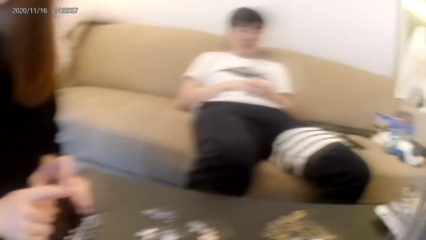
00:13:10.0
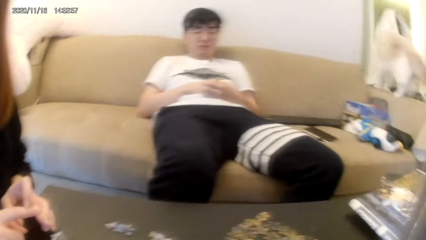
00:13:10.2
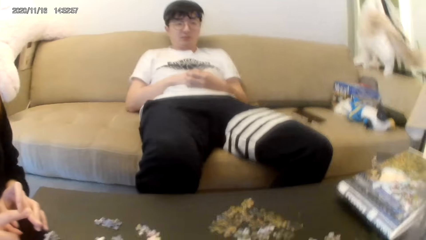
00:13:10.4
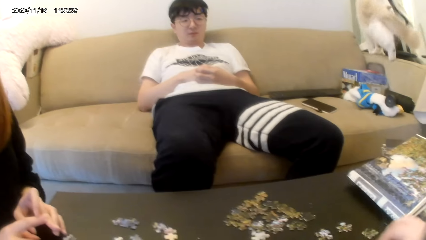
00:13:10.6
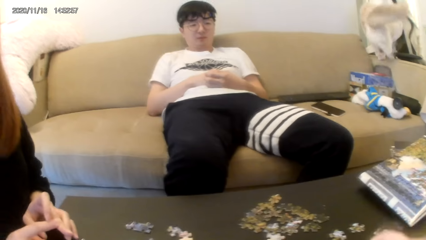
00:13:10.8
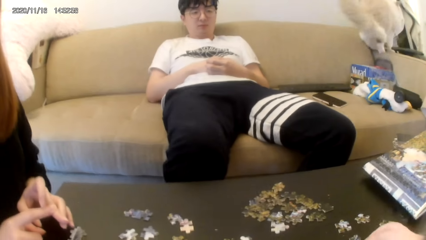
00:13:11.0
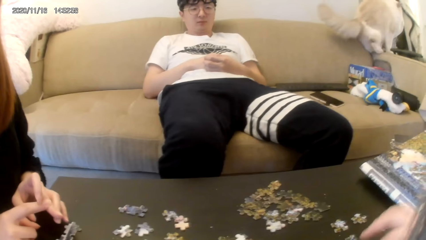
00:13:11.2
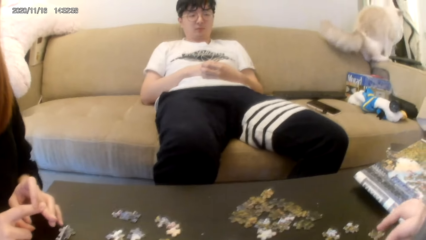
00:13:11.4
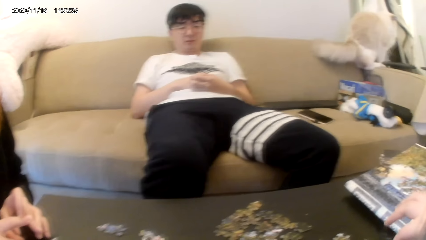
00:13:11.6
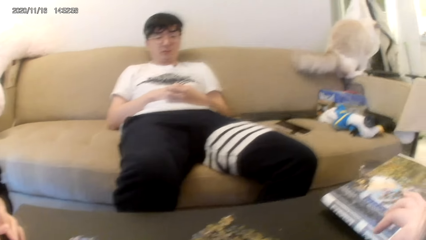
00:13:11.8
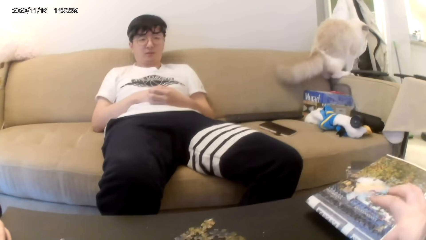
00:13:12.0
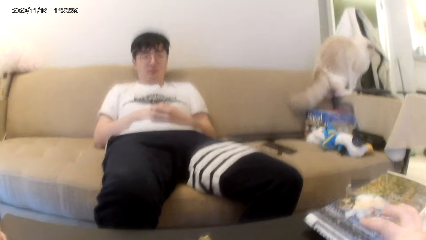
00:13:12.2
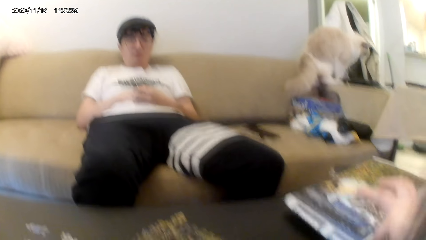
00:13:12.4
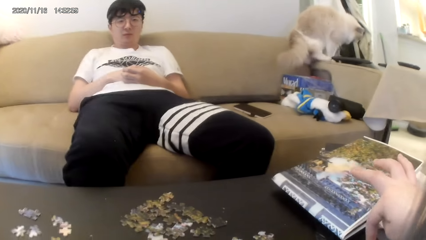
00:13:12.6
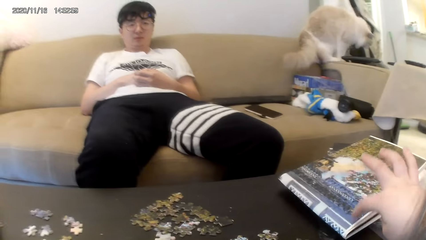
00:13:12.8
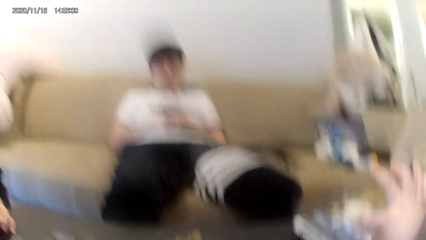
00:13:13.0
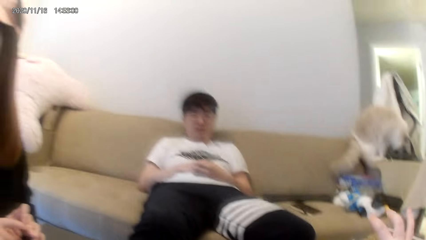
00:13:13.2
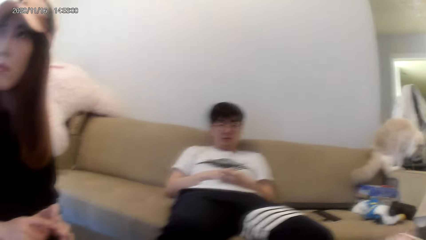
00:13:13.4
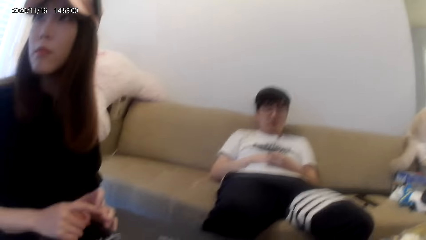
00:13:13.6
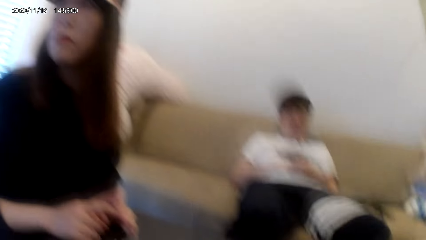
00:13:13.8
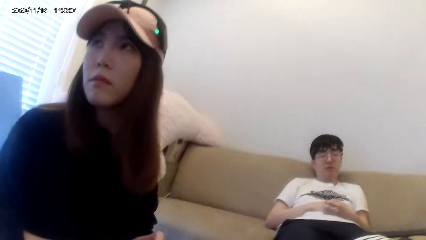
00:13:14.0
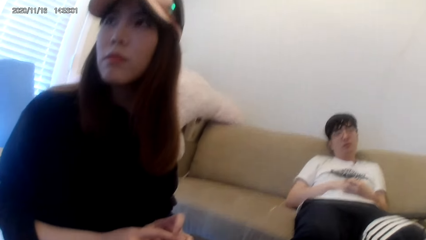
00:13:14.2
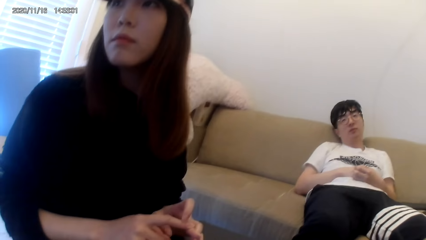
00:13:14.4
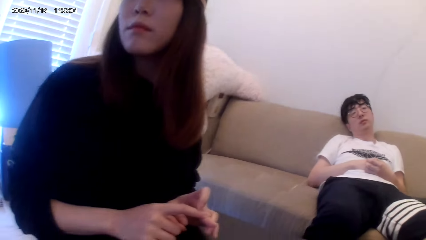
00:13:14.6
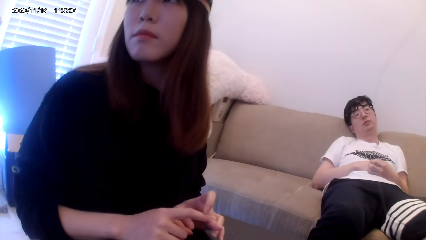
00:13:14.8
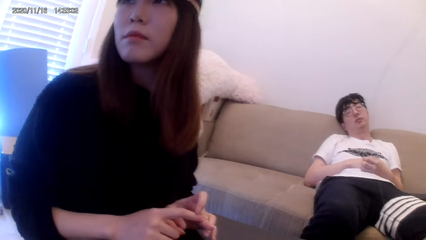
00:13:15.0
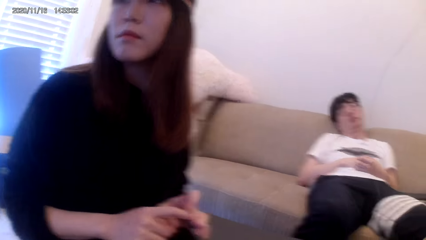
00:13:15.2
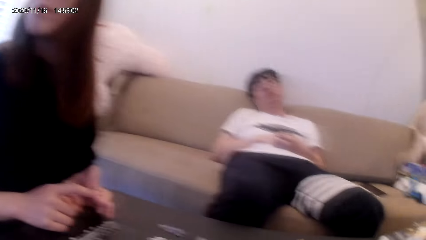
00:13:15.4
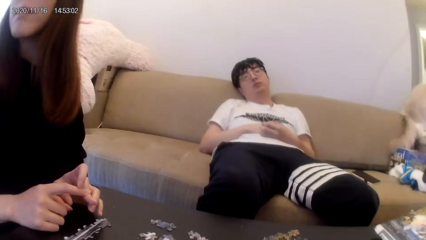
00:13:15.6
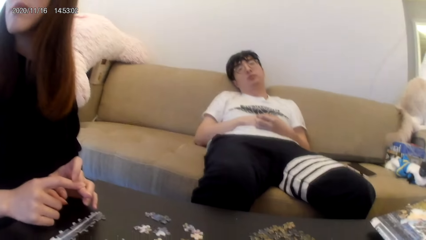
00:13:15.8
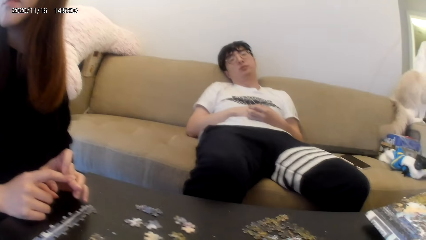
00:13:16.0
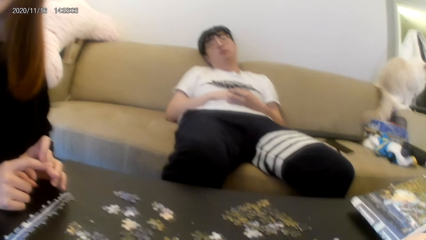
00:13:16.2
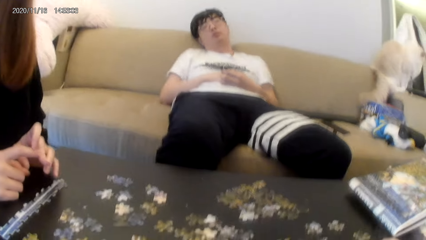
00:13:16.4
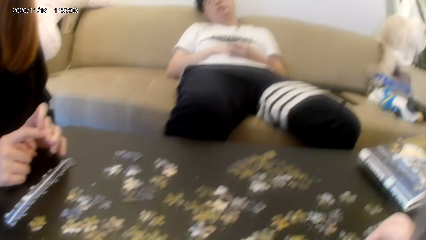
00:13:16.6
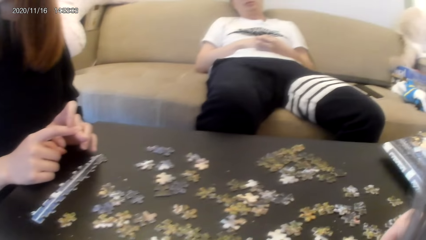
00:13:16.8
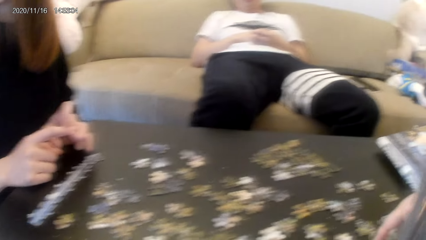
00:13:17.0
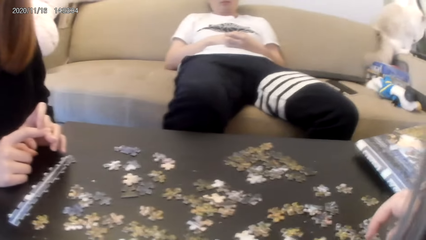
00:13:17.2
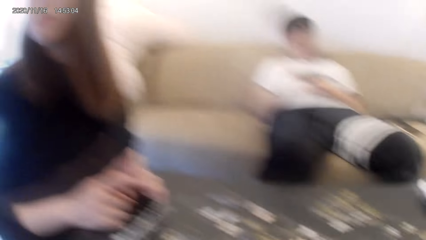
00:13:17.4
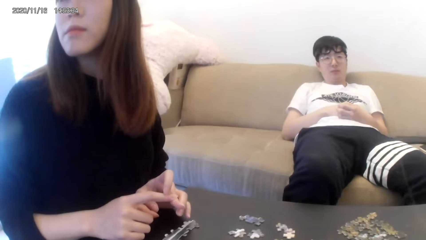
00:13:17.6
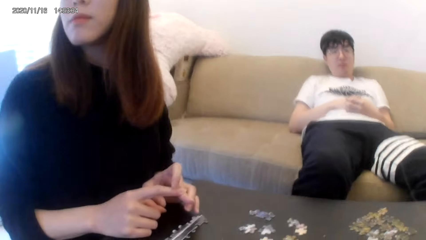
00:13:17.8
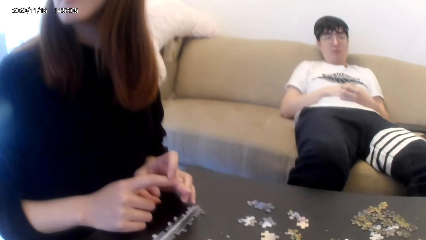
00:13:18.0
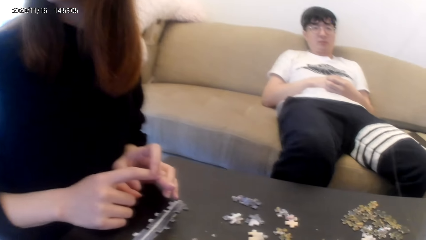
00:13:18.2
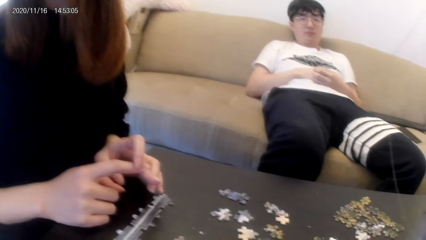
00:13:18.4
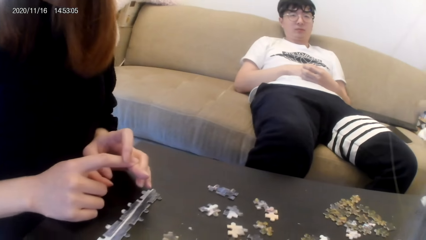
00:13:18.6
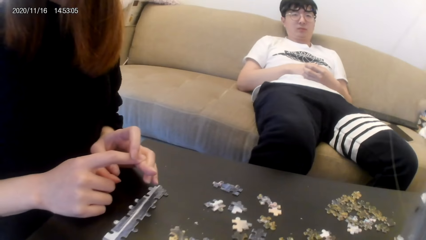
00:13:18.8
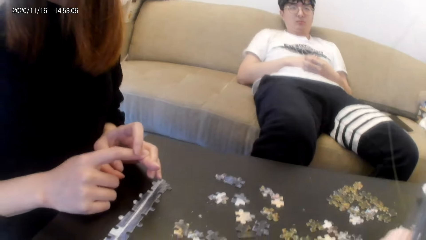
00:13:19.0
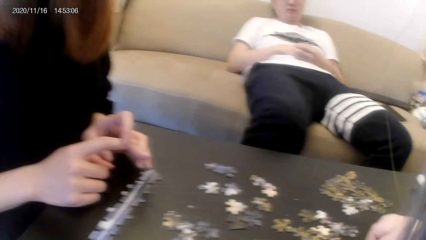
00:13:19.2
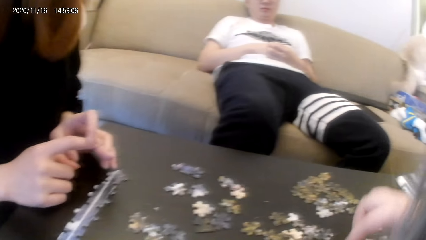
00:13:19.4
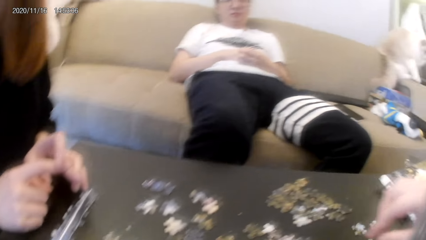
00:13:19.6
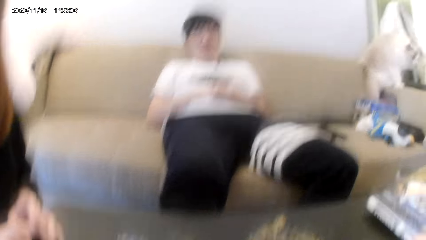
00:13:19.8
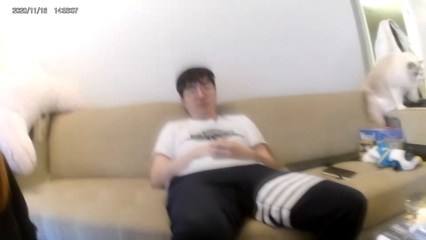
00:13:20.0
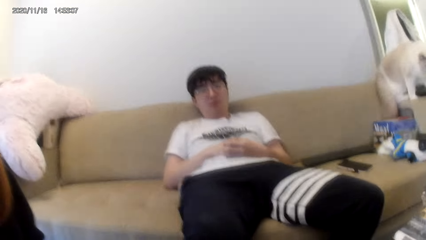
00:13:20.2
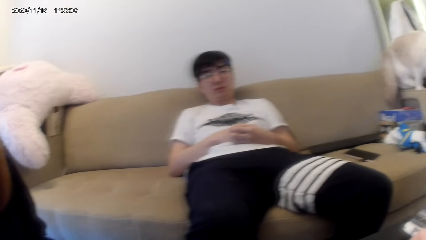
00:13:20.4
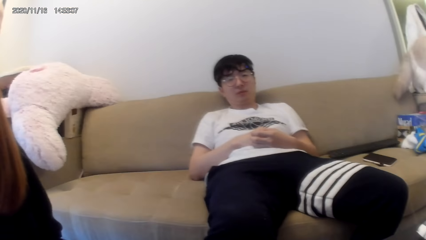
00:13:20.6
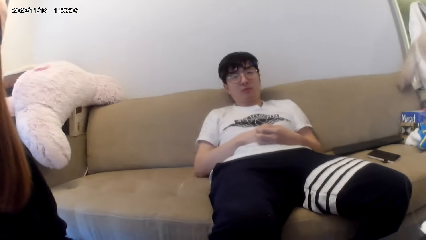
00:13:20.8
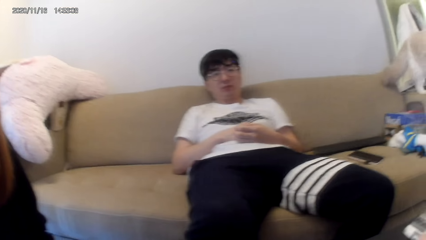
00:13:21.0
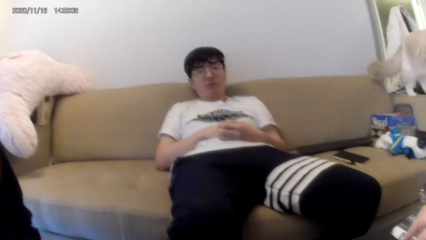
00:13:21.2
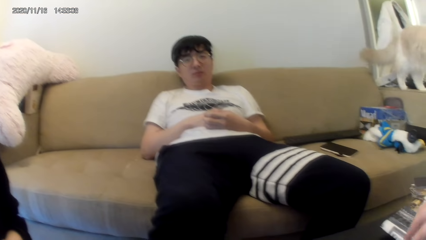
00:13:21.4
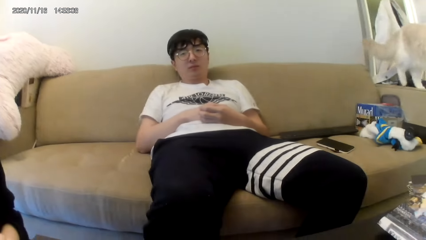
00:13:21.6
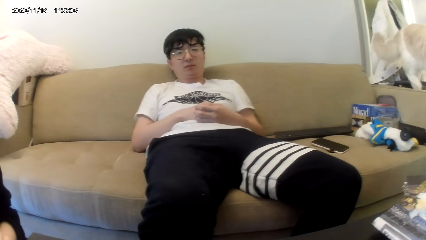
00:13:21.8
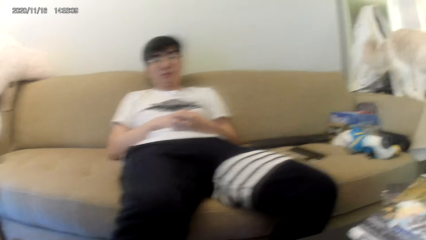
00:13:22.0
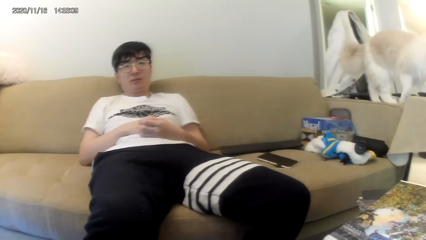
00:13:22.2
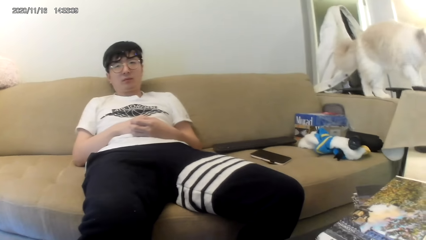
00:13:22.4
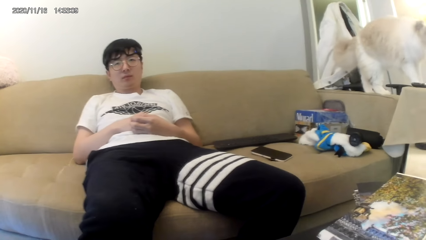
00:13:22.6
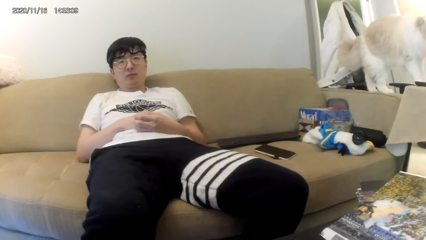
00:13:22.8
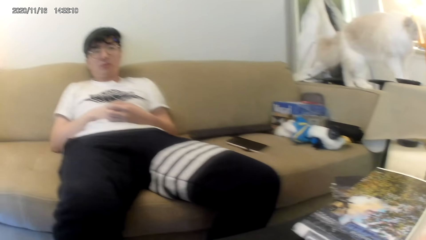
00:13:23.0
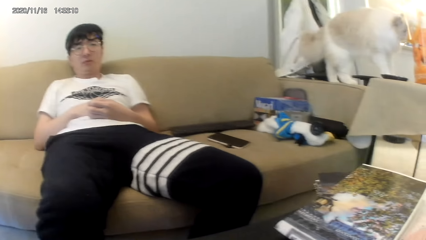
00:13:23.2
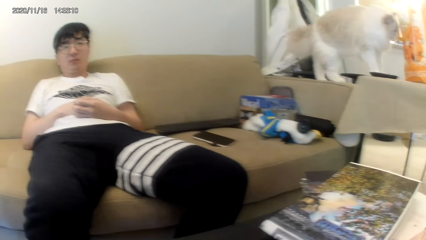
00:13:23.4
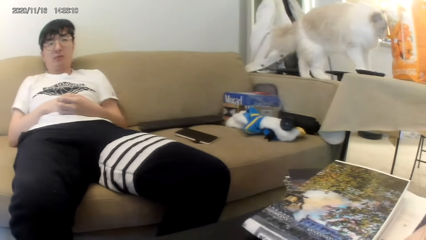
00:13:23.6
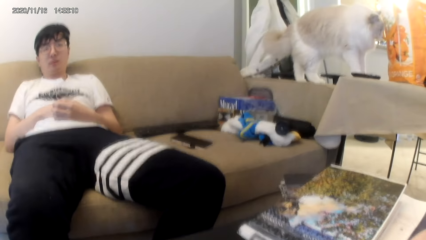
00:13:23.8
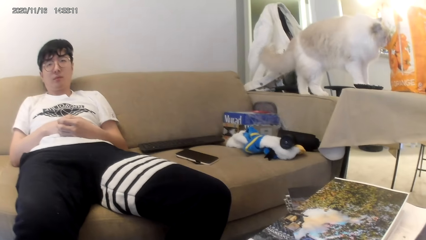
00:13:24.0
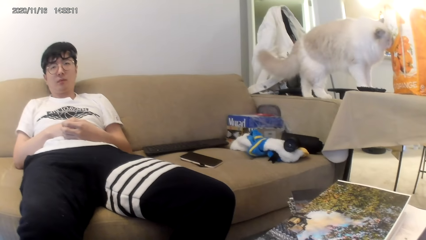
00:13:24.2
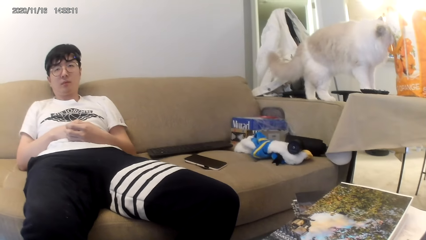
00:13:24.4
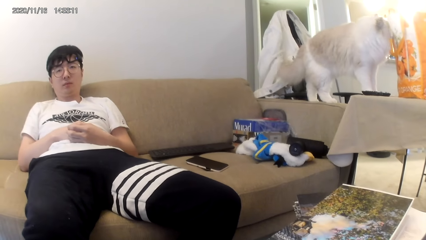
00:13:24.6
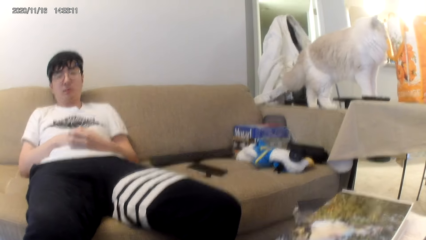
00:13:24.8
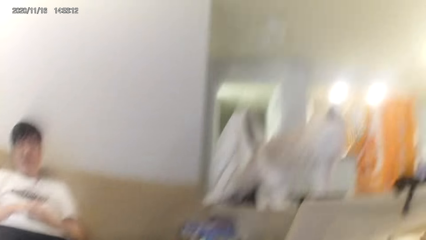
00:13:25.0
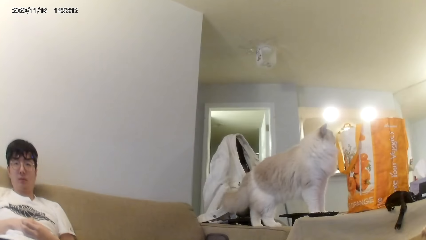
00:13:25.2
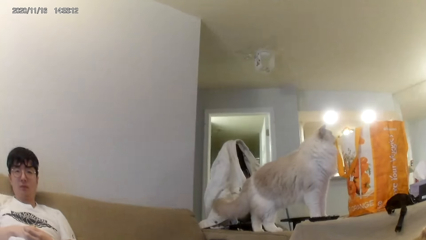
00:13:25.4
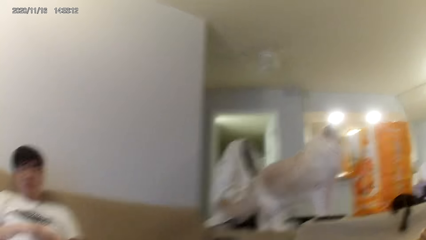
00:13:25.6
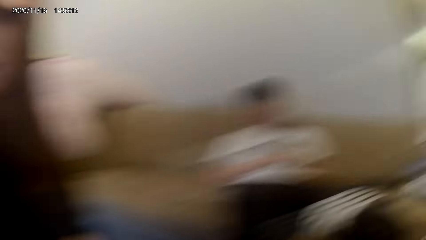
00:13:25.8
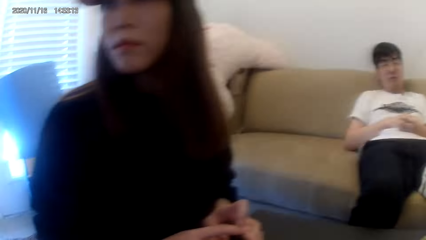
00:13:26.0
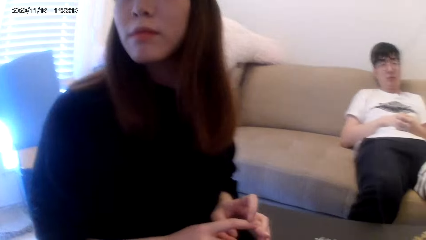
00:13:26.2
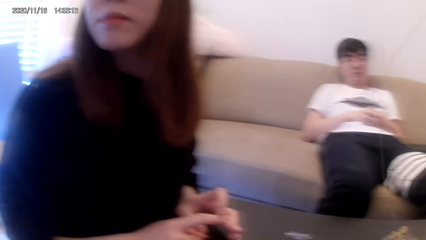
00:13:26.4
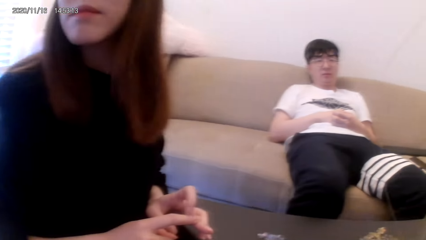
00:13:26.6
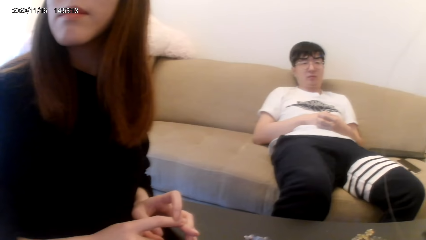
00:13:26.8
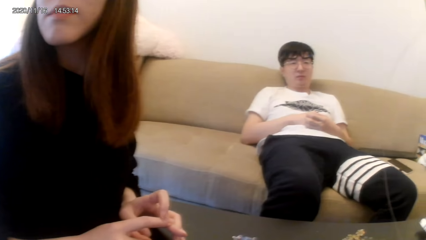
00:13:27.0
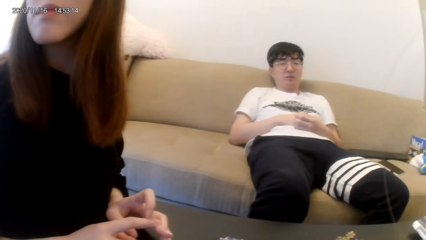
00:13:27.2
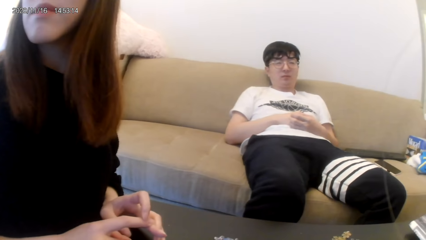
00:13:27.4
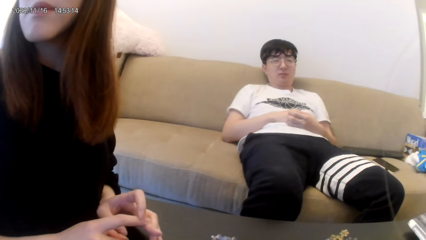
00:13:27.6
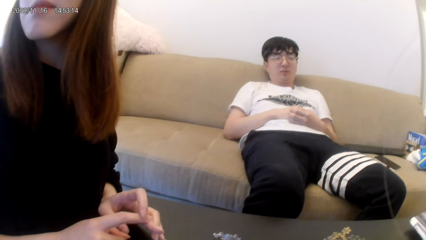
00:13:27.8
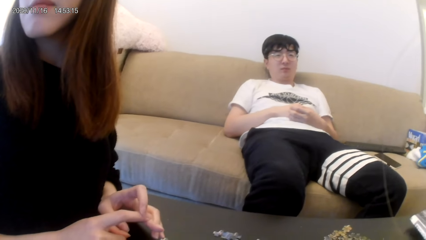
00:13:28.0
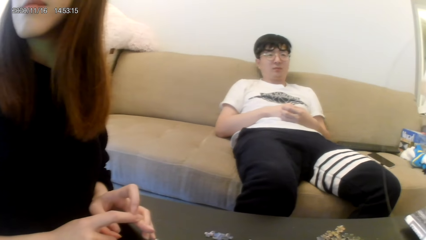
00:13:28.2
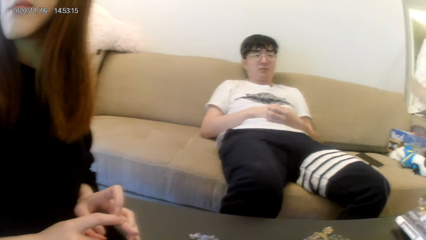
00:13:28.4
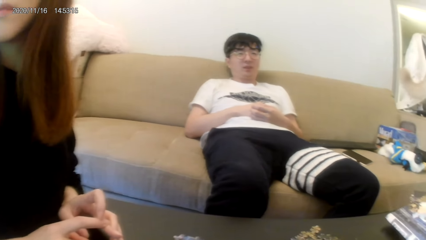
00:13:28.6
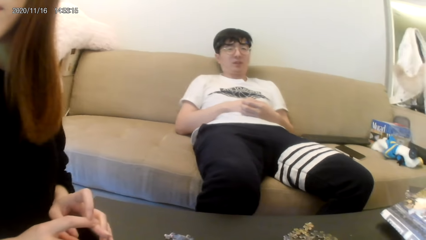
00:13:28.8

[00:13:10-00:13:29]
The camera wearer moves hands. A person and another person stare around. The camera wearer holds puzzles. The first person stares around. The other person stares around.
